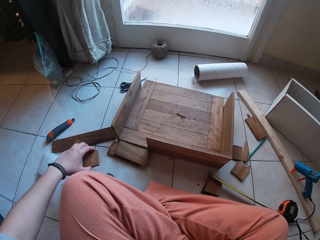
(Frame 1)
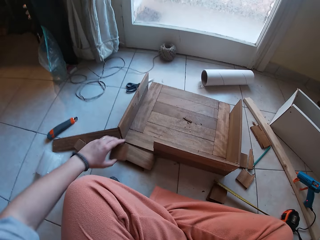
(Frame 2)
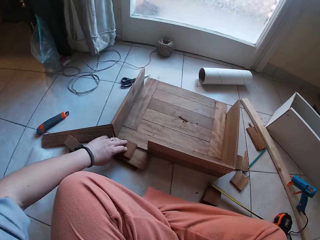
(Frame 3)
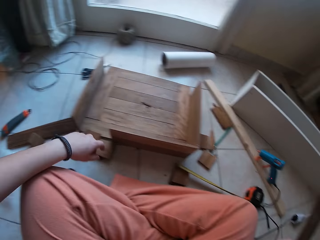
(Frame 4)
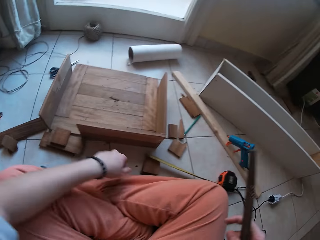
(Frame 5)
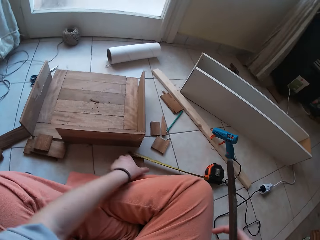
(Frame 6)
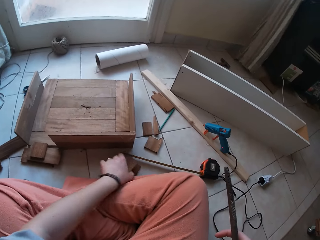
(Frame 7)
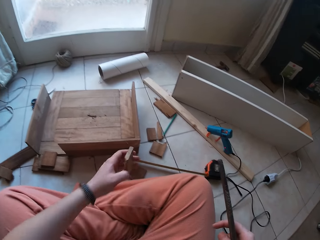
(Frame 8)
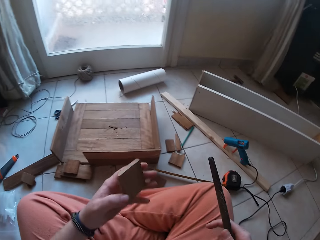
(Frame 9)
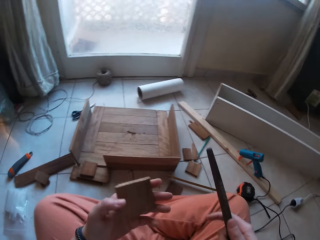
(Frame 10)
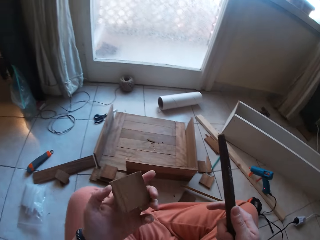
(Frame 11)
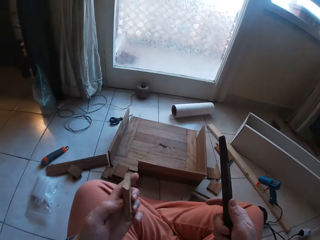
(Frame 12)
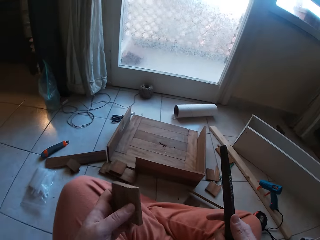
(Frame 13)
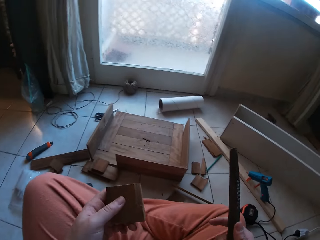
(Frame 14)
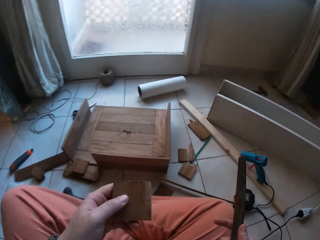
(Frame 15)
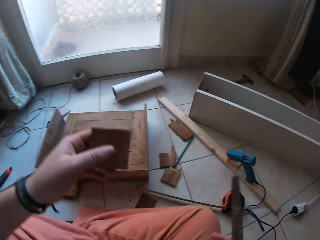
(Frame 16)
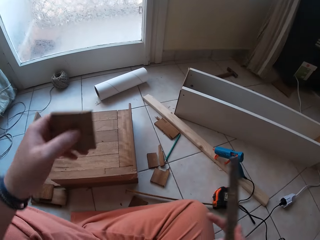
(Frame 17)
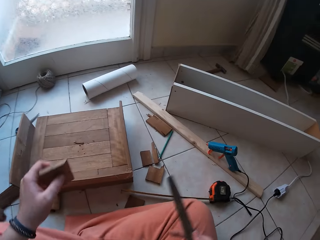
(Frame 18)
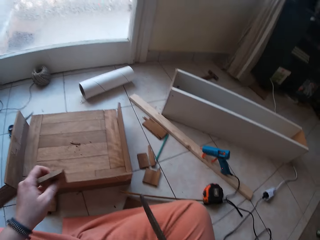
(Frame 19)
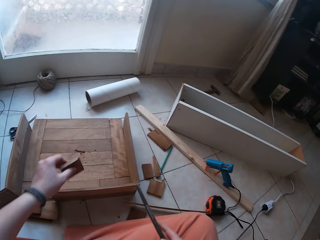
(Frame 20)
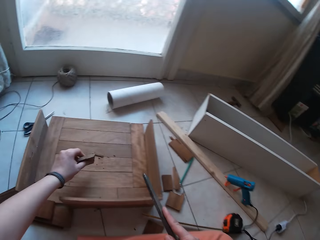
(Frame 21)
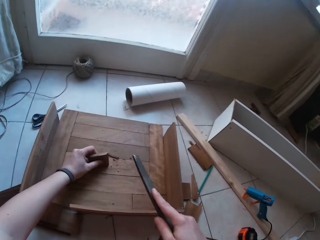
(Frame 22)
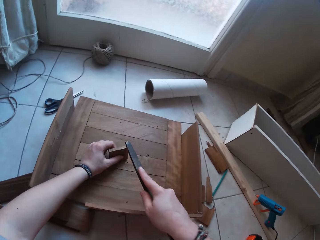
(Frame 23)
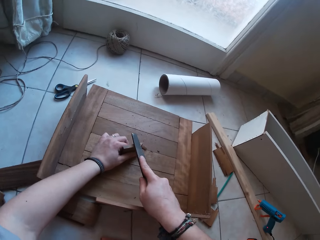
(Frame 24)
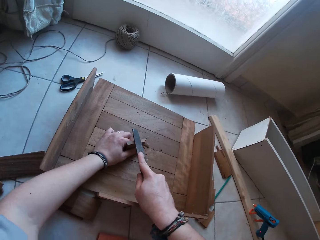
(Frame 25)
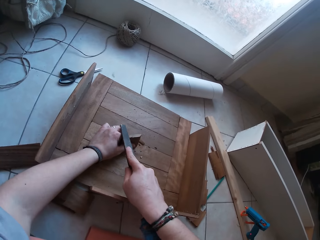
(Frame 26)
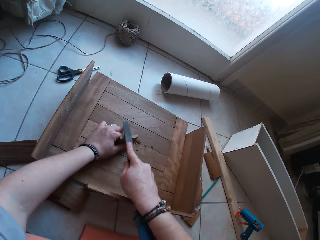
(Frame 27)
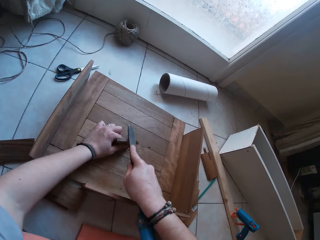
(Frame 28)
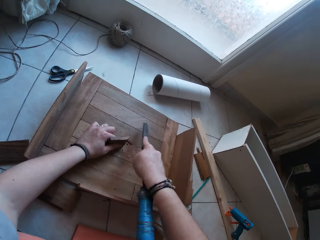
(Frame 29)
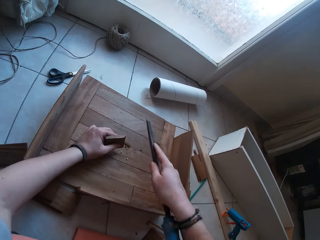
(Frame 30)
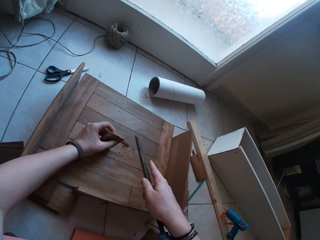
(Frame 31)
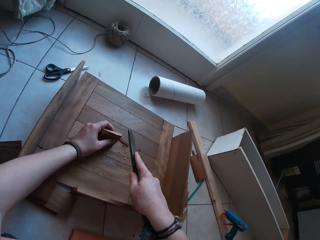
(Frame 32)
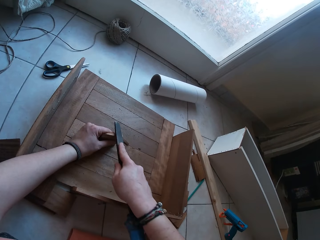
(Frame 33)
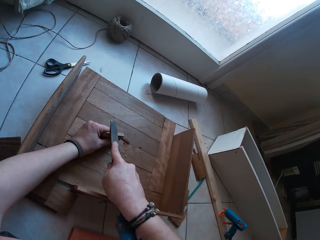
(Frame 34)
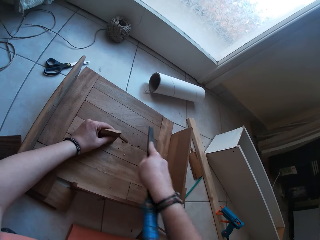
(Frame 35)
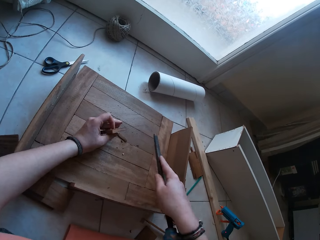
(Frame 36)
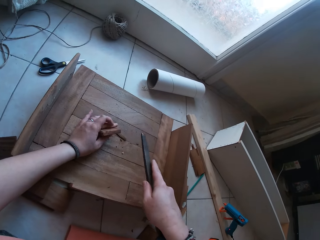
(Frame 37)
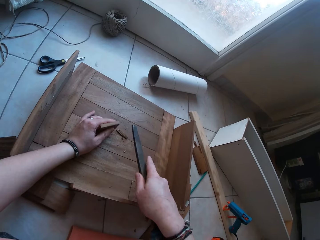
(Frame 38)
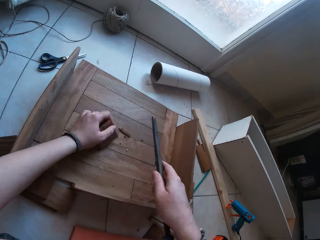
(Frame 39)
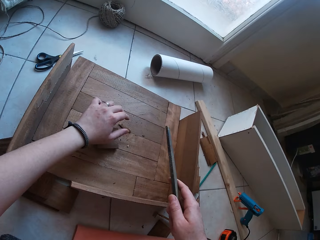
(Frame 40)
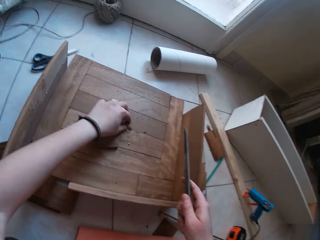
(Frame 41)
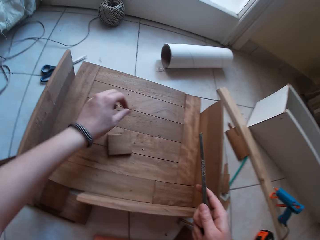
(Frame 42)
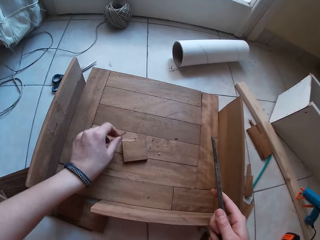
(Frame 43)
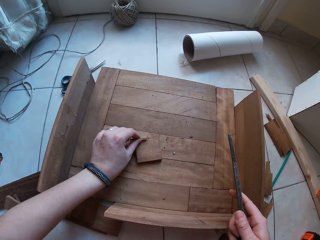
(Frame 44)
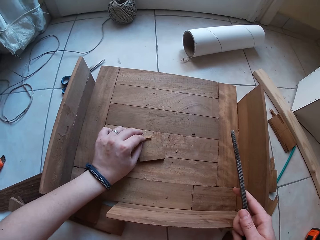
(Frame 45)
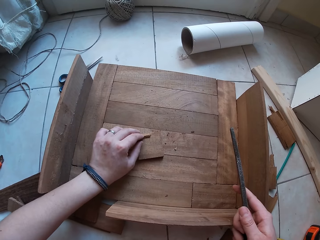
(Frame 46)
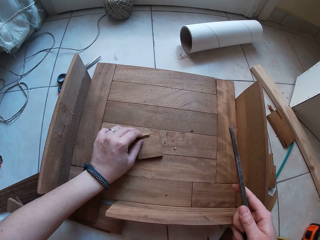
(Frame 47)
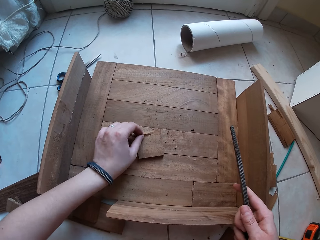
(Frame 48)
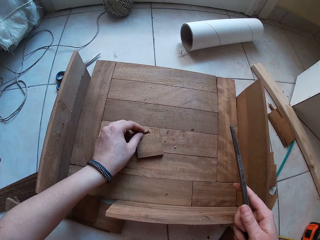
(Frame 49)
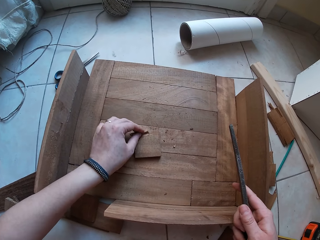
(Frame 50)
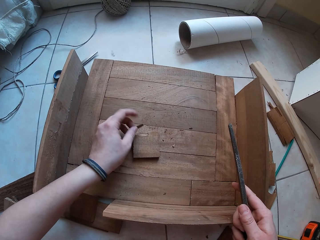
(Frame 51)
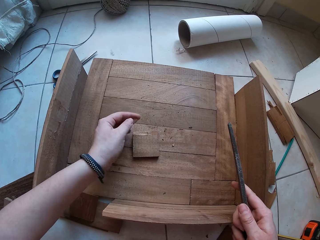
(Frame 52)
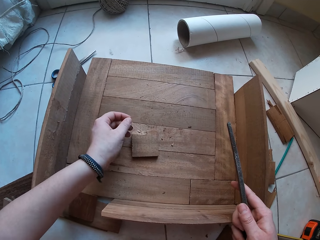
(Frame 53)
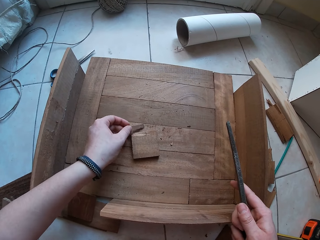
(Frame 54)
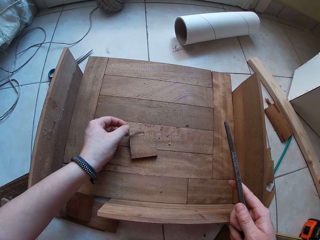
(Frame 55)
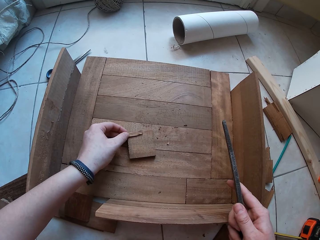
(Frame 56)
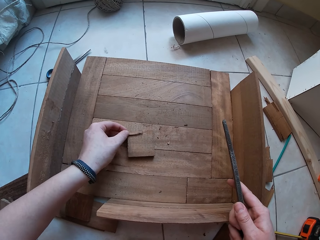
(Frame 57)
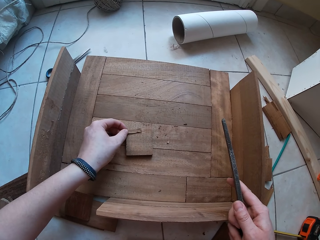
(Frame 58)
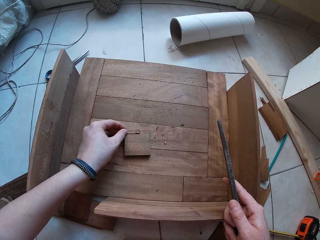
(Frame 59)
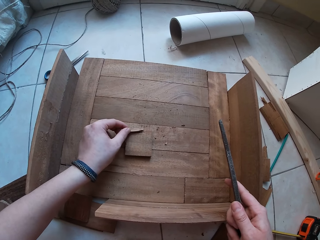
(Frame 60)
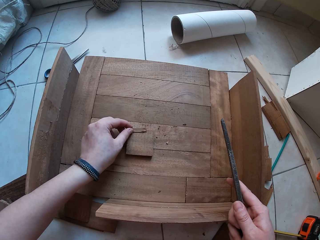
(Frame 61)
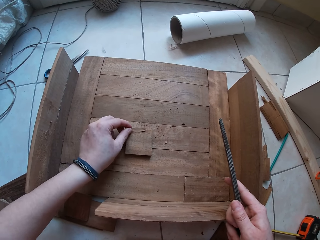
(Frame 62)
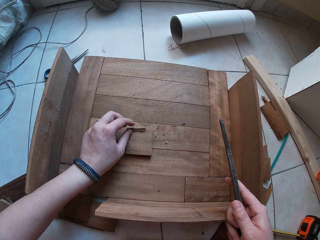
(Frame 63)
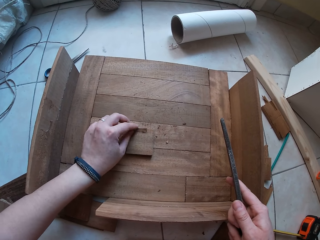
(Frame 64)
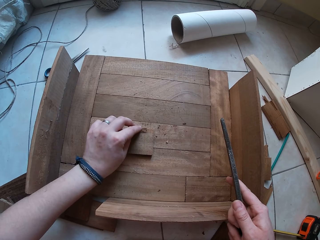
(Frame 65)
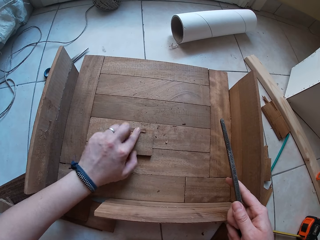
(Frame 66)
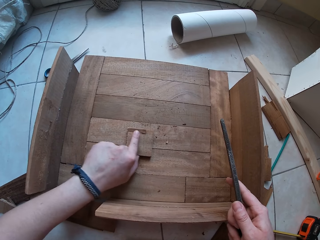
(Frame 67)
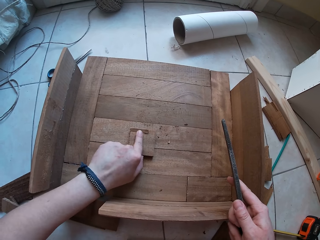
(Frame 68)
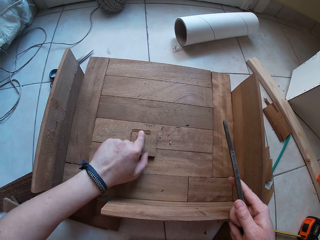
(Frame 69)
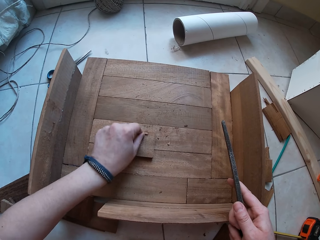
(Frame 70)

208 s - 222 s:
The camera wearer drops the piece of wood on the pieces of wood on the floor with his left hand. He picks the piece of wood from the floor with his left hand. He looks at the wood. He moves around. He holds the piece of wood on the piece of joined wood with his left hand. He files the piece of wood in his left hand with the filer or file rasp in his right hand. He turns the wood. He smoothens the wood with the file rasp. He turns the wood. He drops the piece of wood on the piece of joined wood with his left hand. He drops the piece of wood again. He picks the piece of wood. He places the piece of wood on the piece of wood on the piece of joined wood with his left hand. He turns the wood. He puts the piece of wood on another wood.

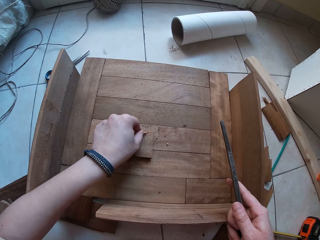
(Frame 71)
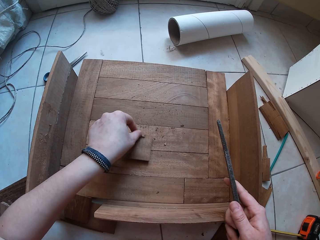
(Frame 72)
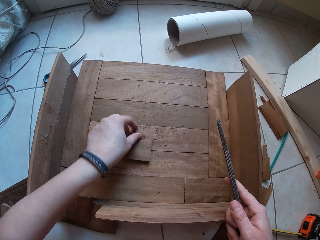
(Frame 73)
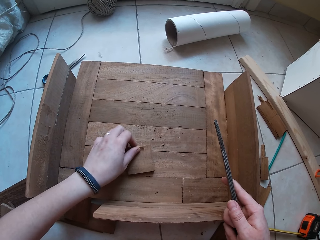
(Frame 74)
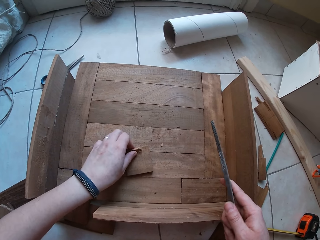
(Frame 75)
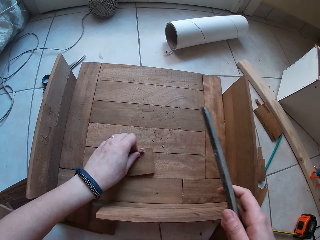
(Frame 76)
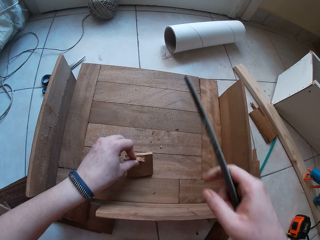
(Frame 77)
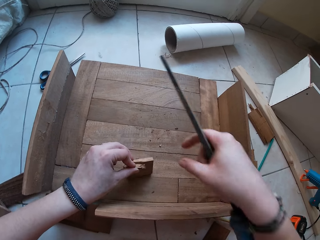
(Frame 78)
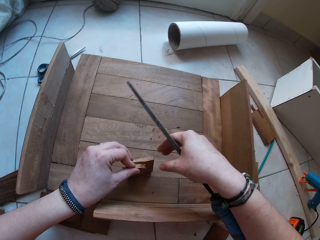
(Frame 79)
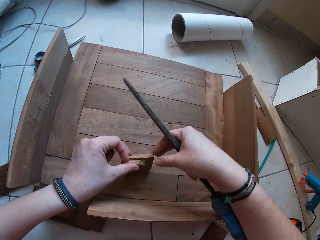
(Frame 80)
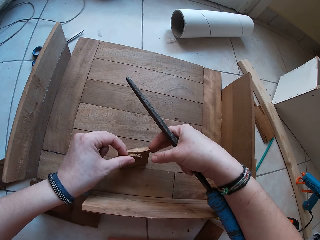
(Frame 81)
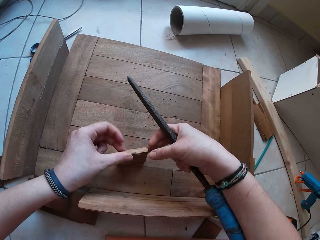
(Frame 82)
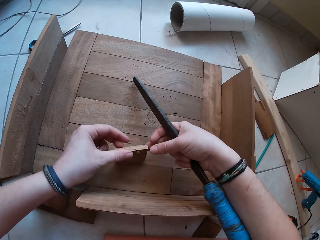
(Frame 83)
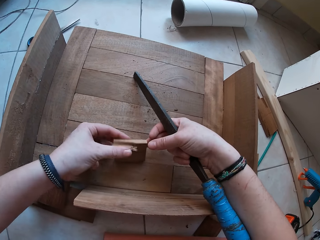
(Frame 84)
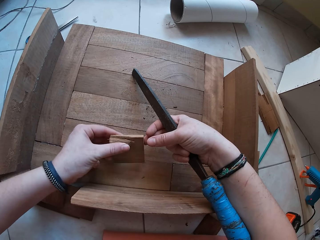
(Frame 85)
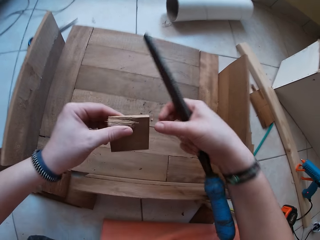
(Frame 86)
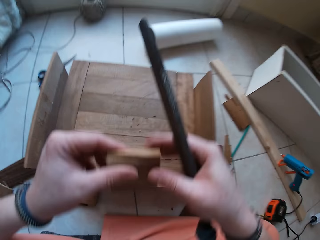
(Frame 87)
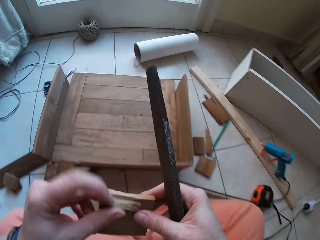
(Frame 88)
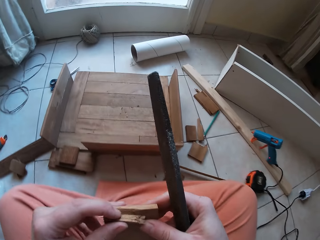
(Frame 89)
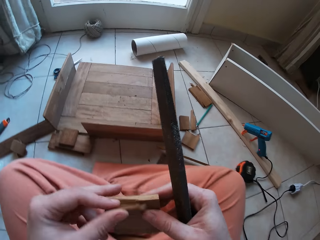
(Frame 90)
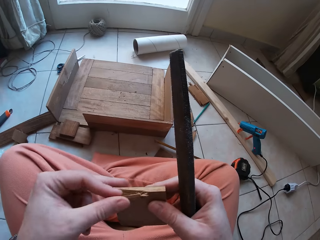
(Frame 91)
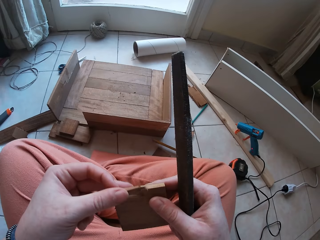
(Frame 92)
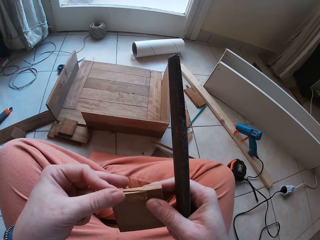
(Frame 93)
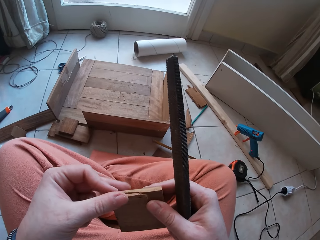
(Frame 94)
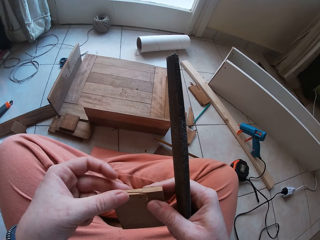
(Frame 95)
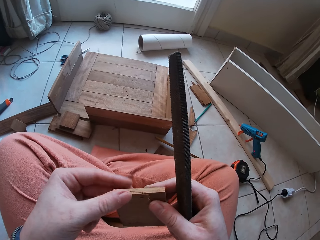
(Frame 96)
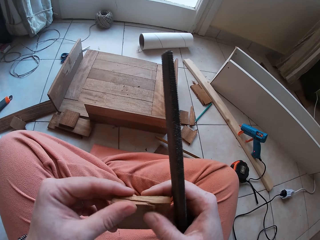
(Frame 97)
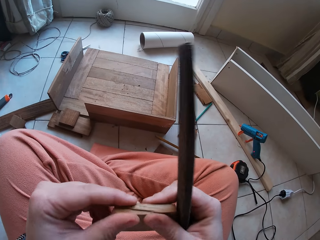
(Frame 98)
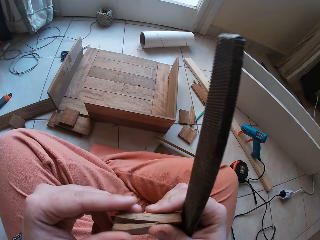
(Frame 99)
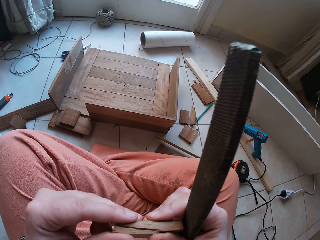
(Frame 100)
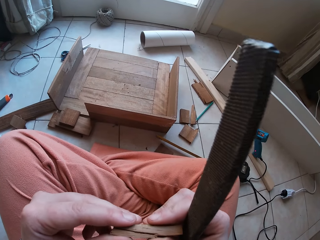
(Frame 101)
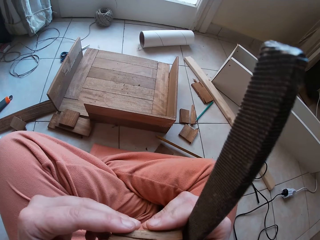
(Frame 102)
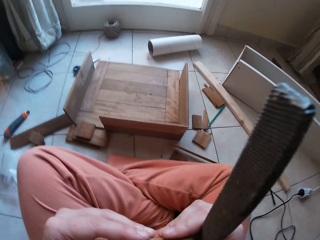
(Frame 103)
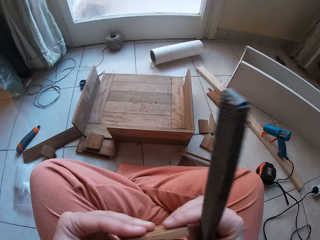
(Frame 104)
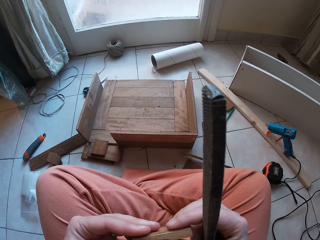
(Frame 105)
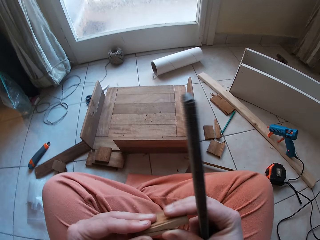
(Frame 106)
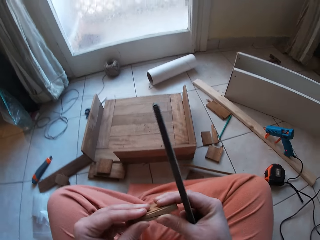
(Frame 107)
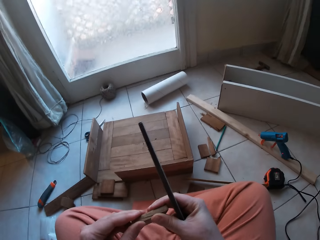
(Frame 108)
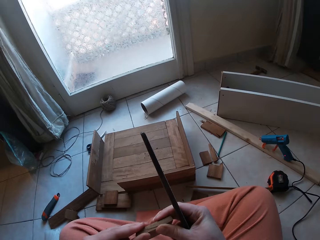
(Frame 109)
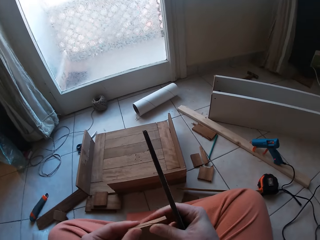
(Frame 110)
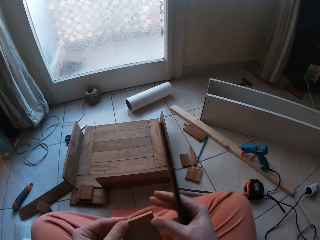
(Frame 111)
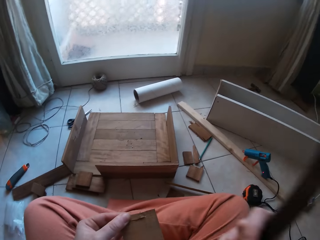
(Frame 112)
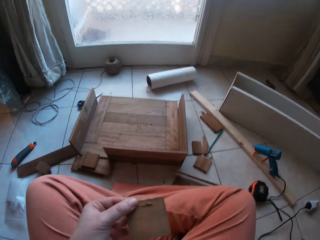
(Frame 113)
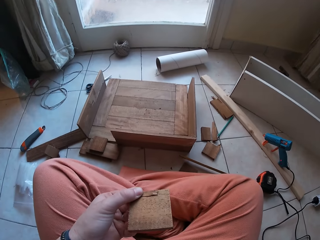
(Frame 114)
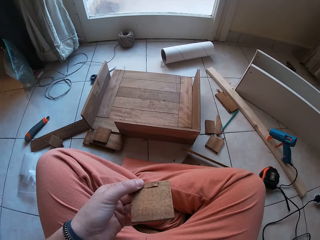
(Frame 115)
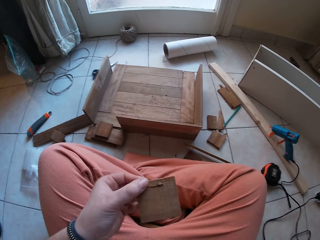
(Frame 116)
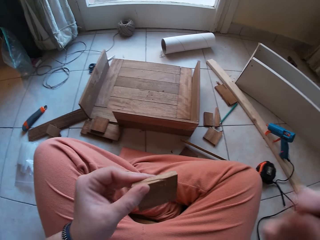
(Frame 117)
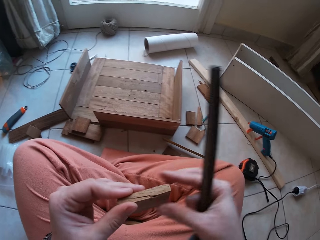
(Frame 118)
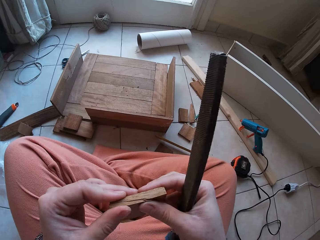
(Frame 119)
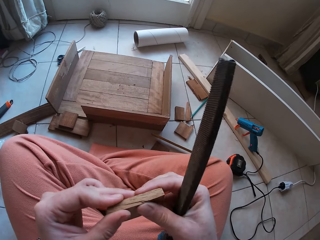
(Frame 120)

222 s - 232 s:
The camera wearer raises up the pieces of wood with his left hand. He holds the wood. He fastens the pieces of wood together with both hands. He moves around. He puts a piece of wood on another wood. He touches something.
